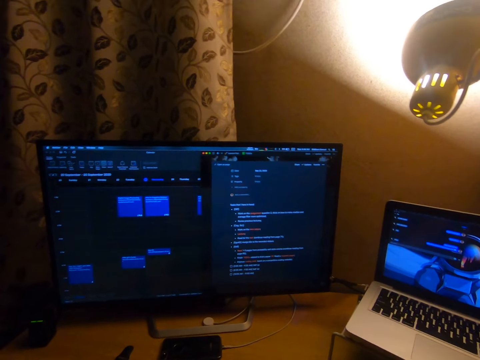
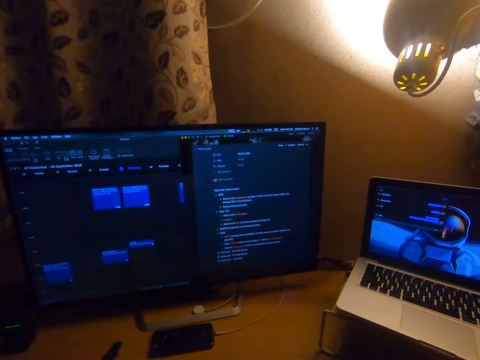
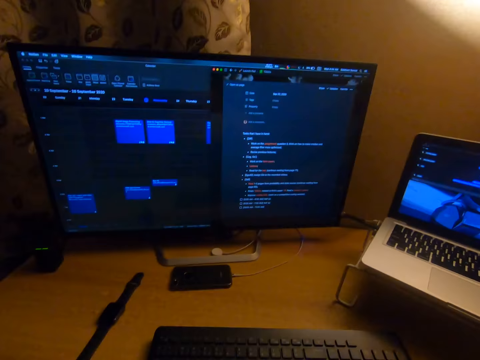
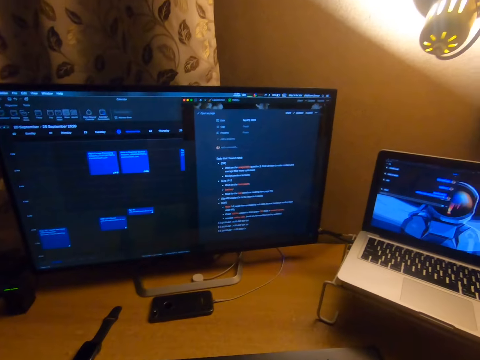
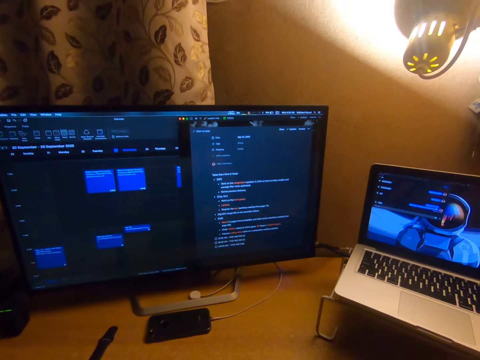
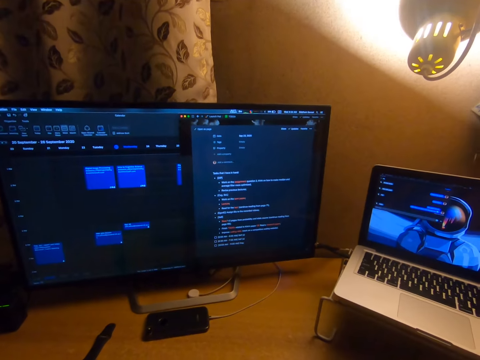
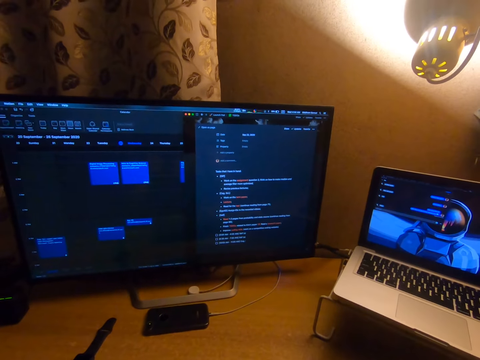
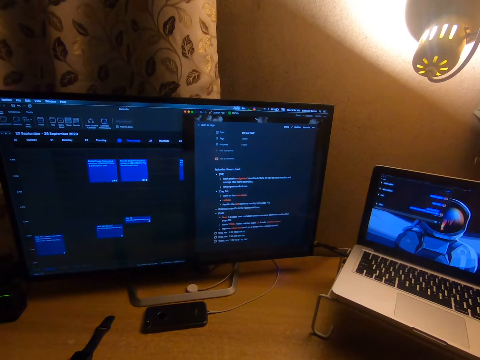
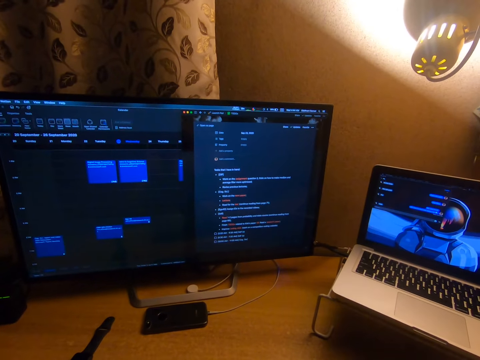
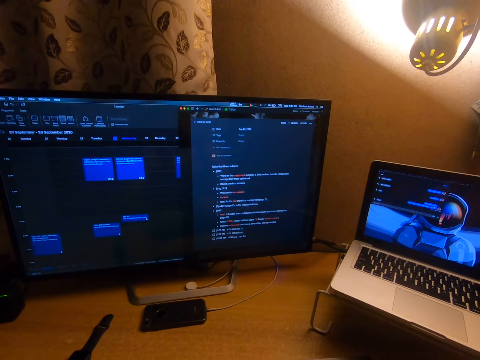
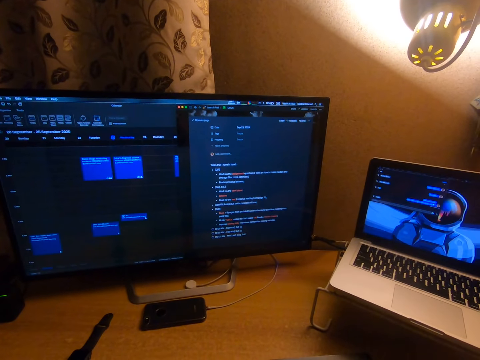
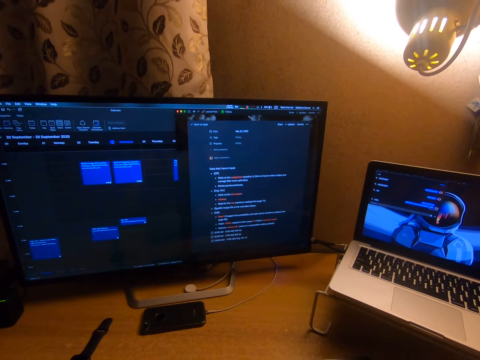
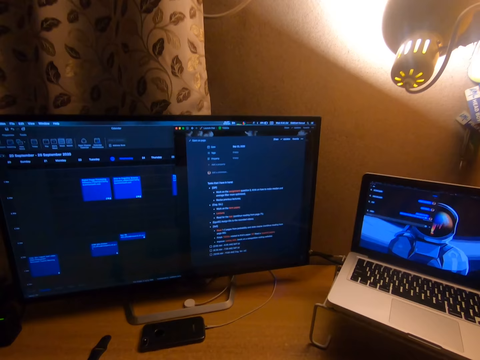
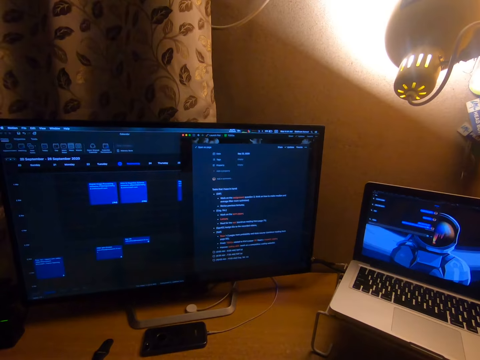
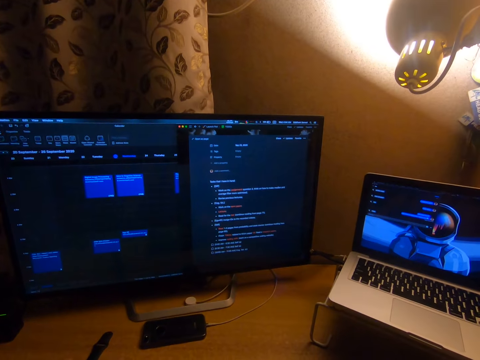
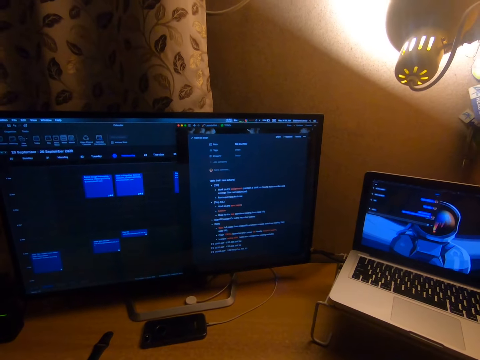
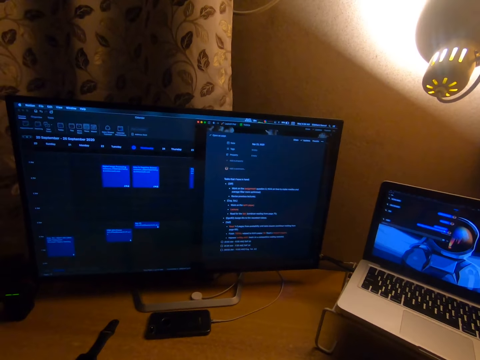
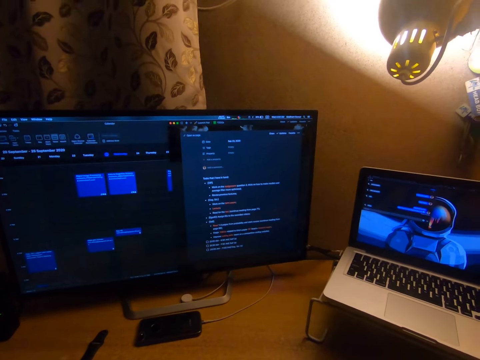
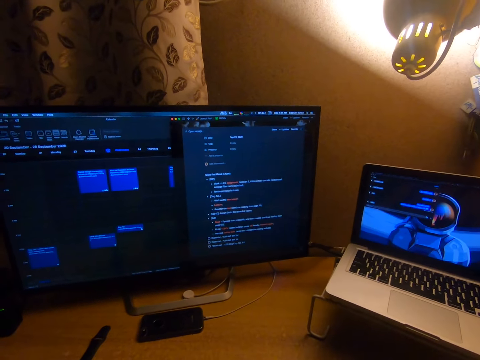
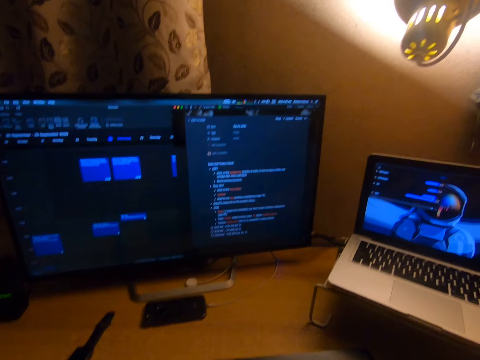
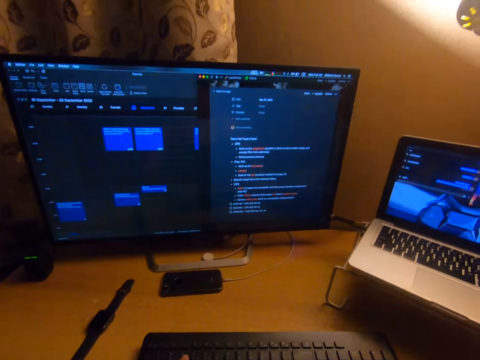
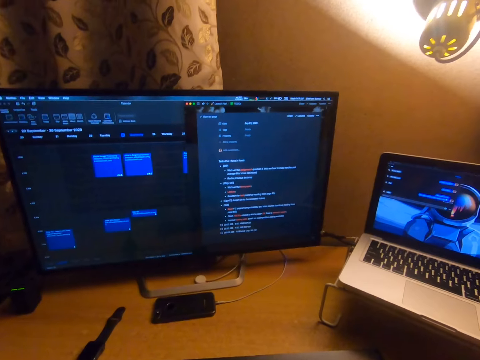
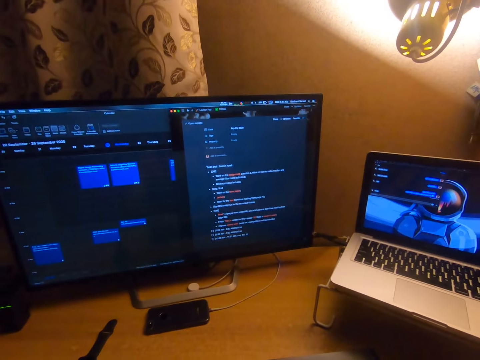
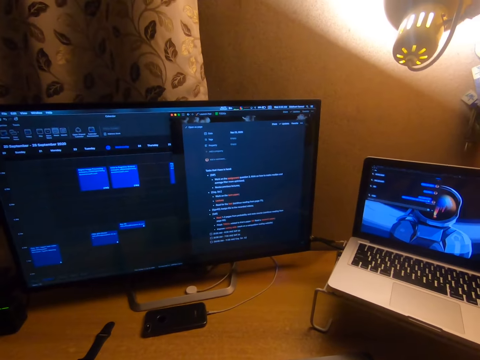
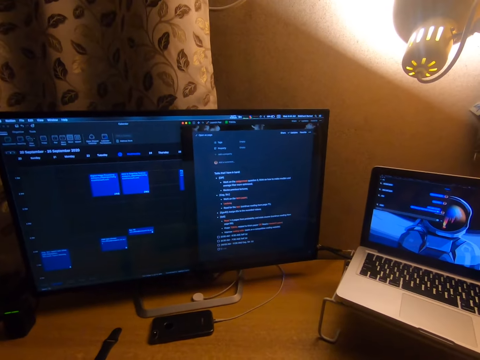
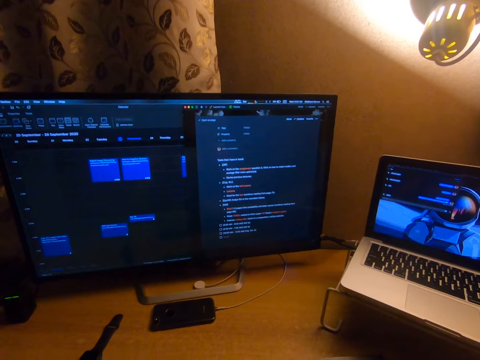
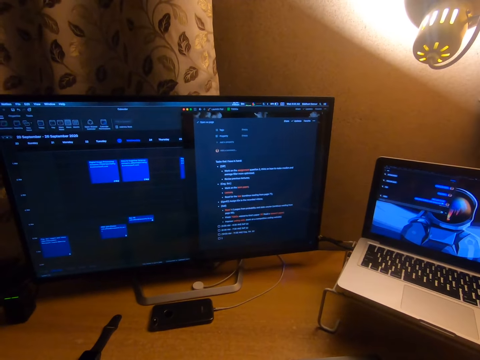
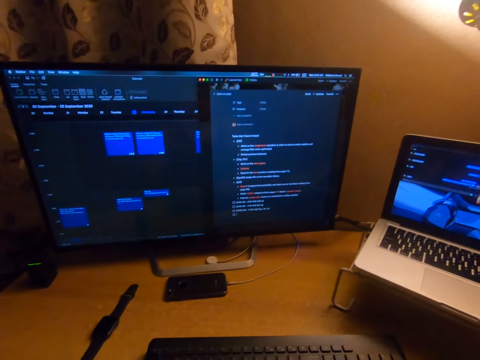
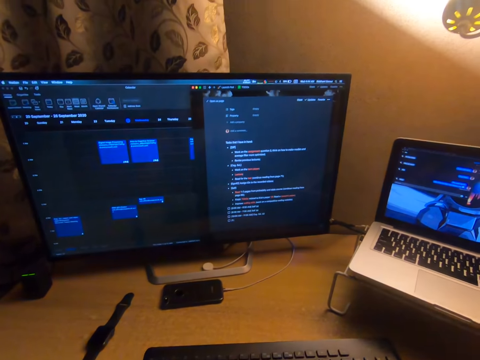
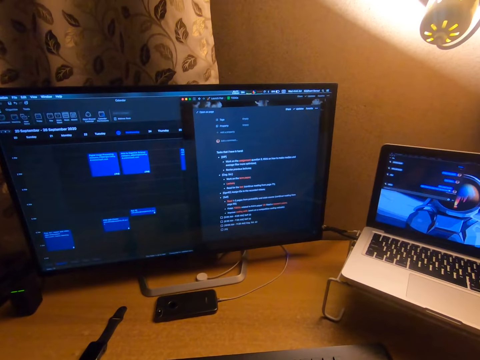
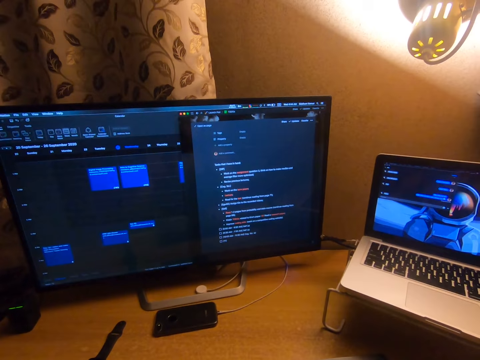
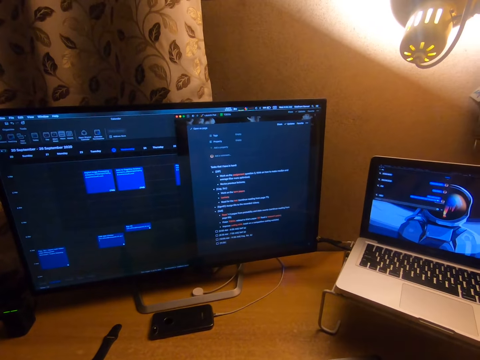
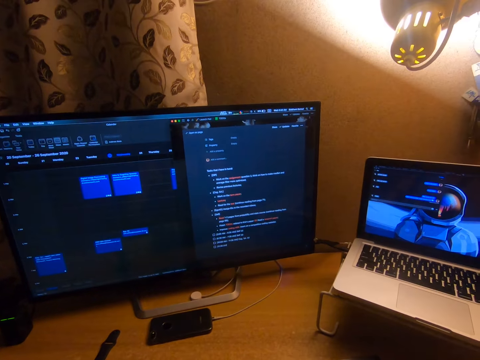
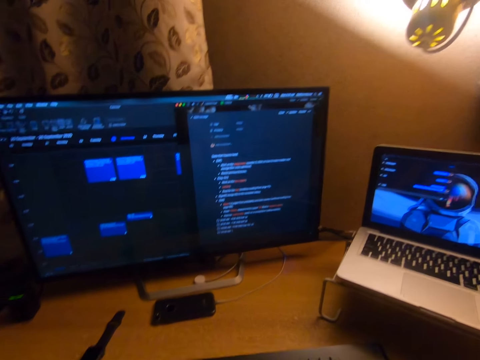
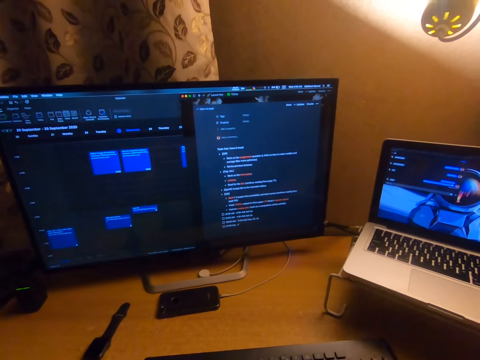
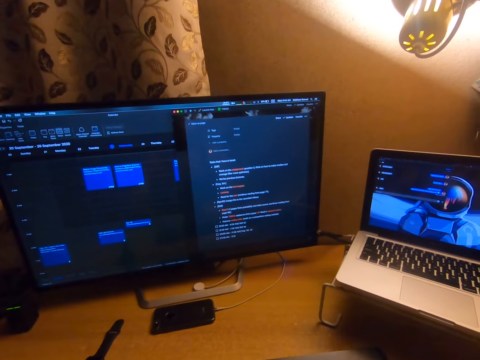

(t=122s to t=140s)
The camera wearer moves his head. He types a sentence. He types another sentence.

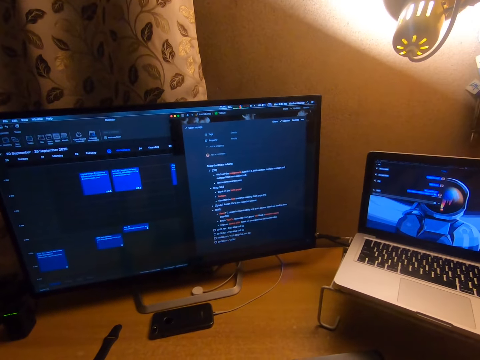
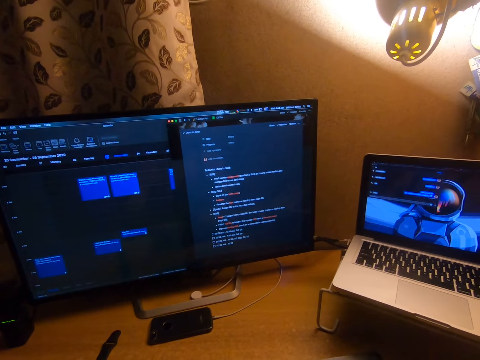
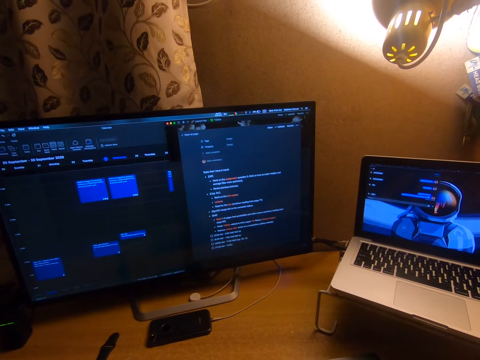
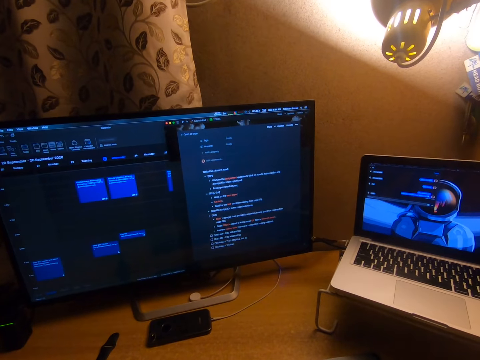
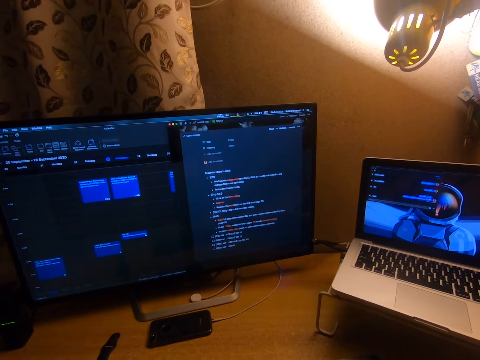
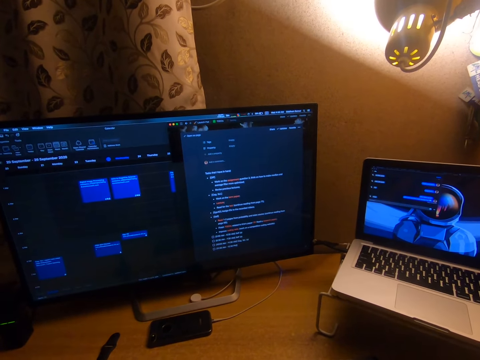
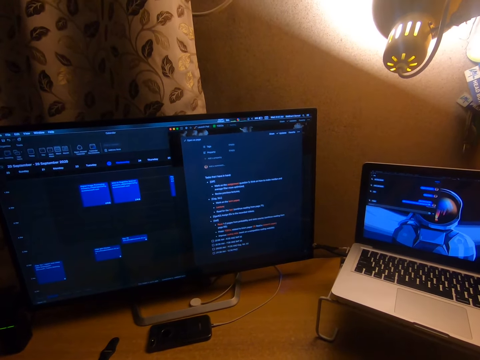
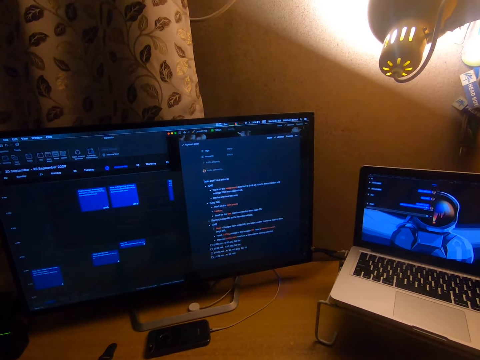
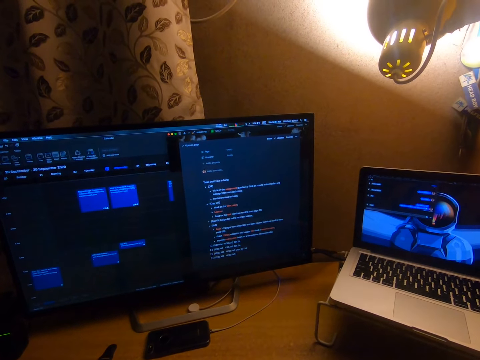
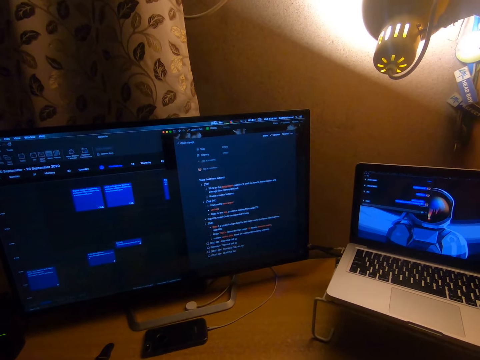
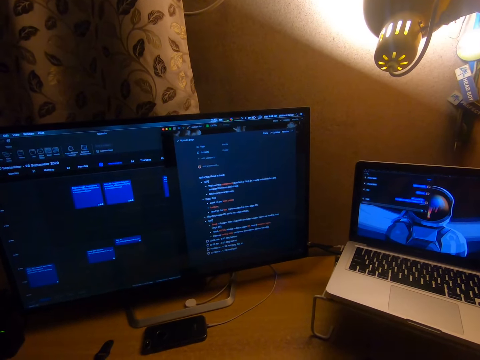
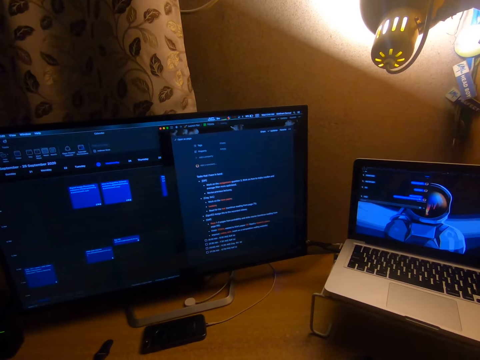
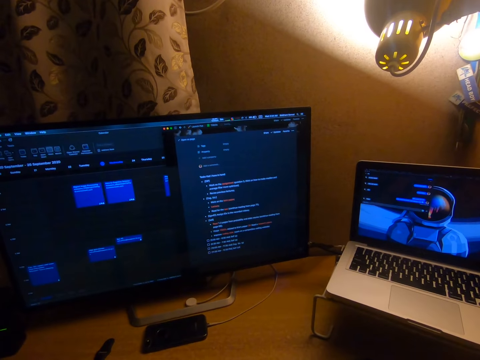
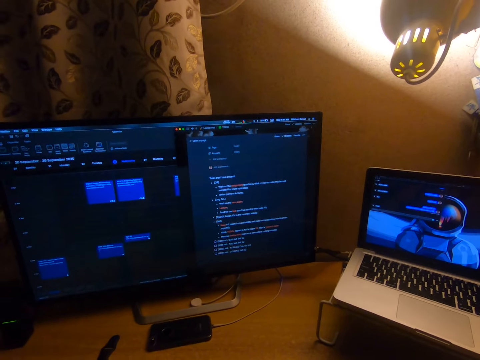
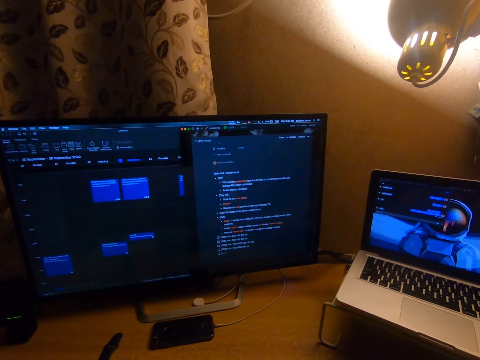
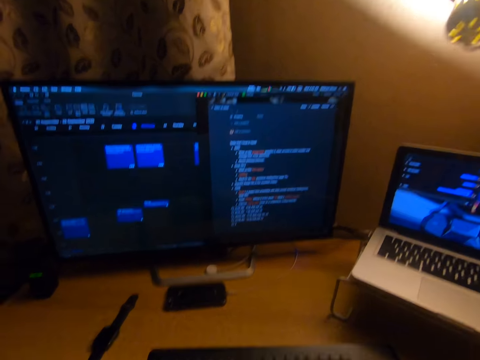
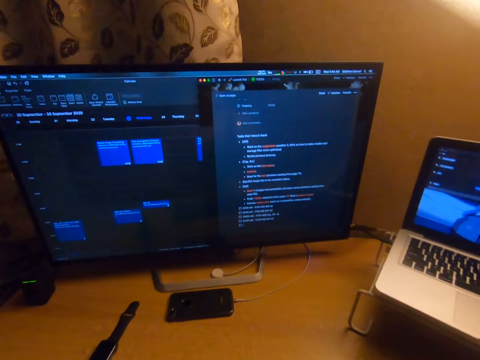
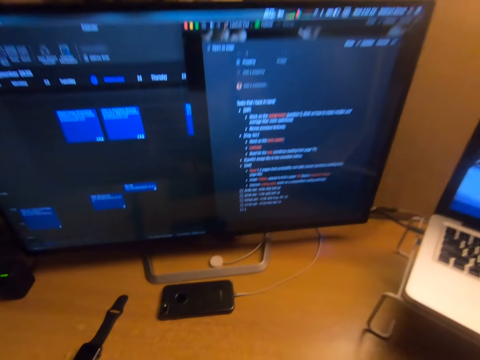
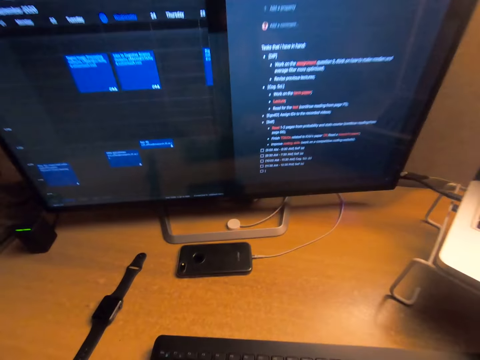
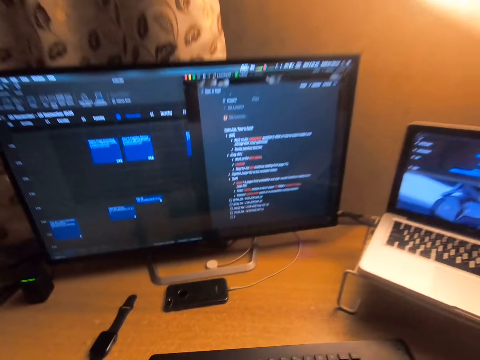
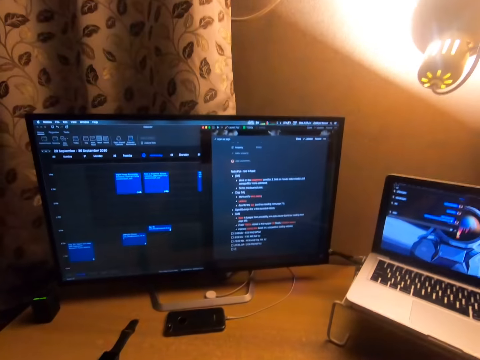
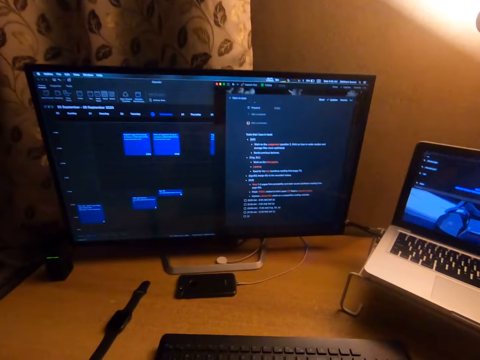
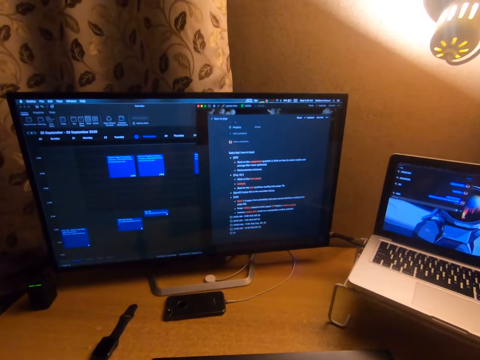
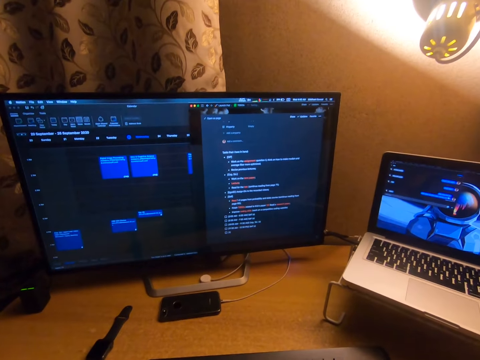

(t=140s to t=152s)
The camera wearer types a sentence.
